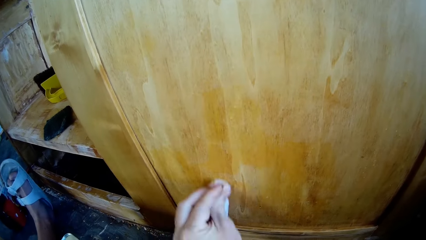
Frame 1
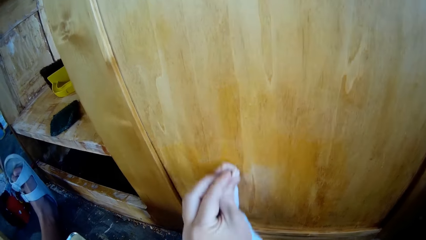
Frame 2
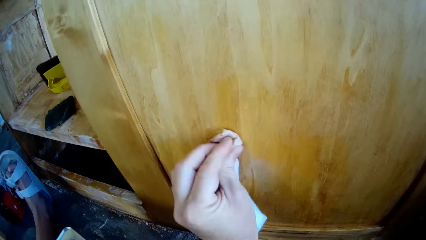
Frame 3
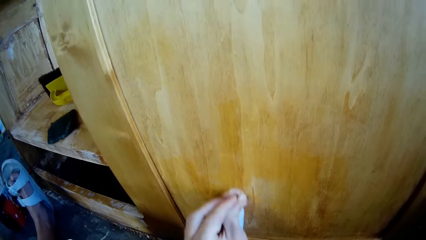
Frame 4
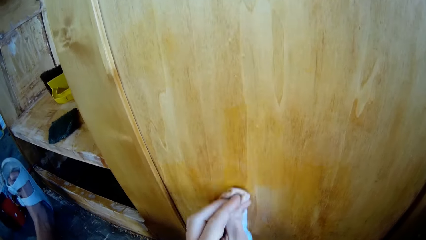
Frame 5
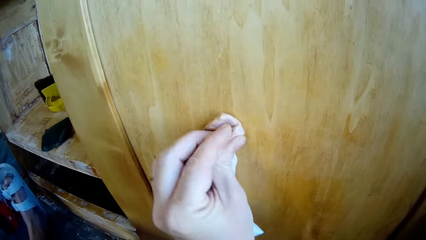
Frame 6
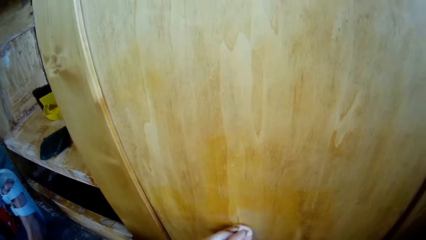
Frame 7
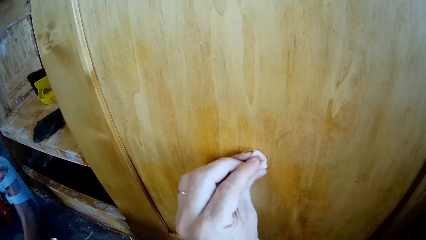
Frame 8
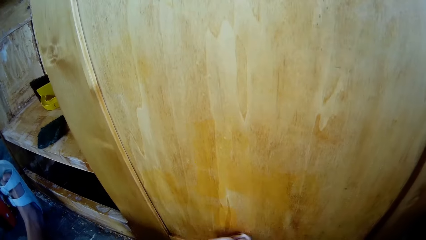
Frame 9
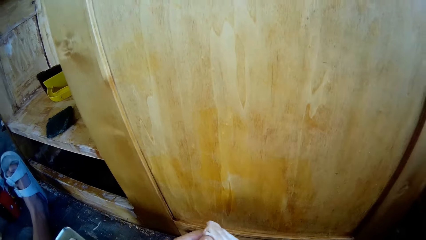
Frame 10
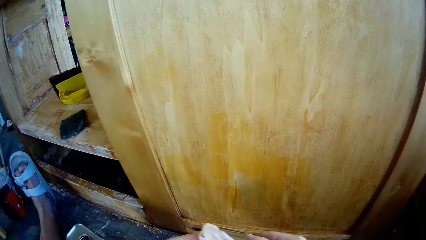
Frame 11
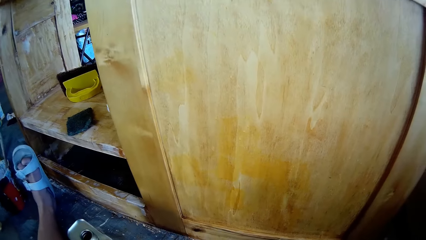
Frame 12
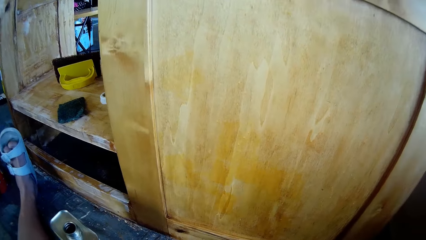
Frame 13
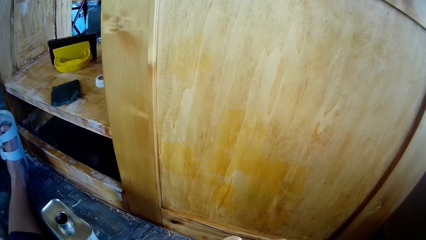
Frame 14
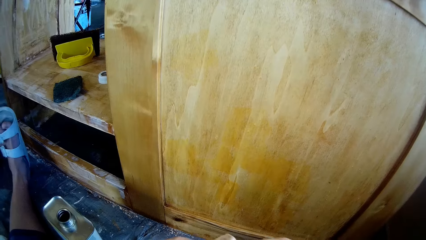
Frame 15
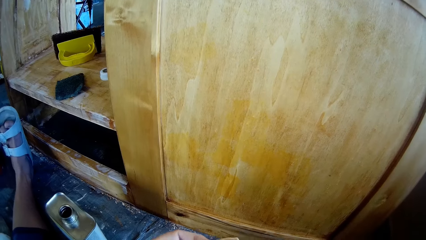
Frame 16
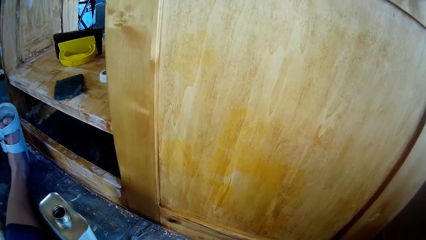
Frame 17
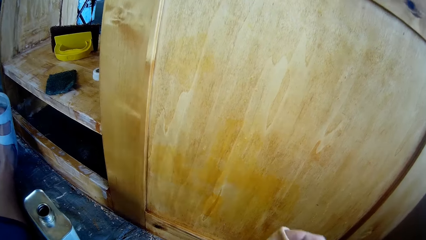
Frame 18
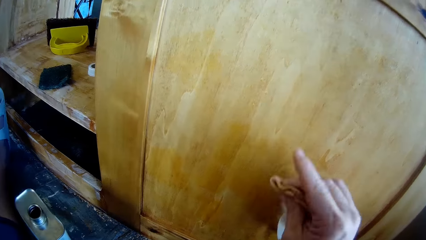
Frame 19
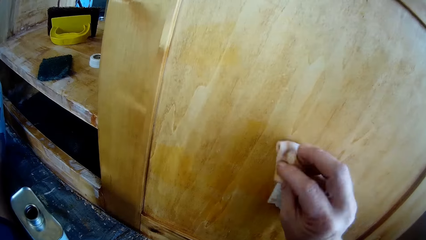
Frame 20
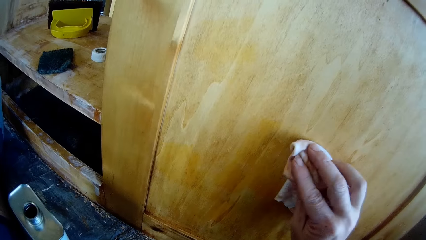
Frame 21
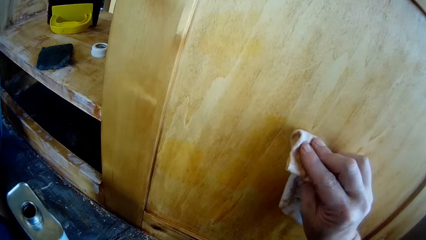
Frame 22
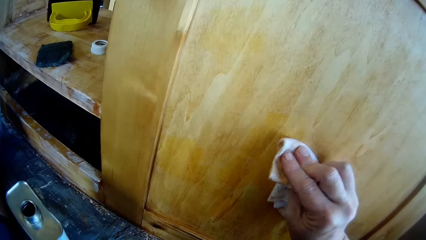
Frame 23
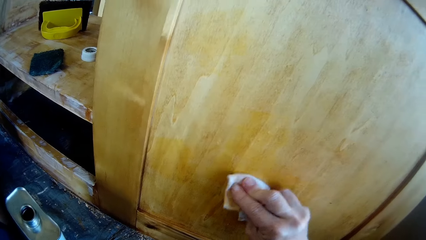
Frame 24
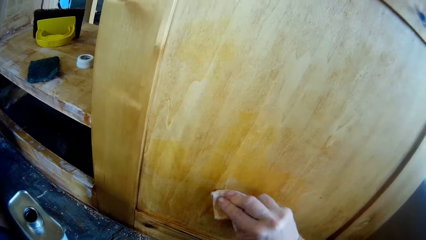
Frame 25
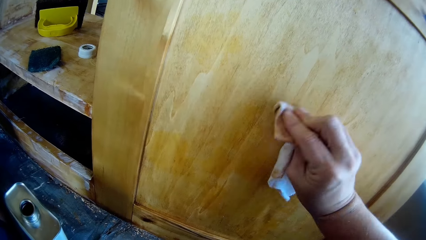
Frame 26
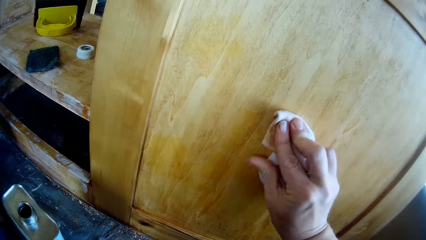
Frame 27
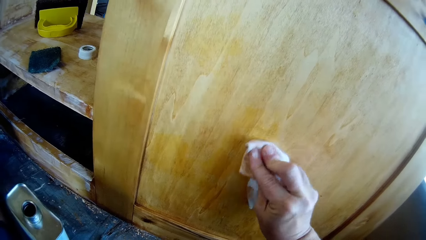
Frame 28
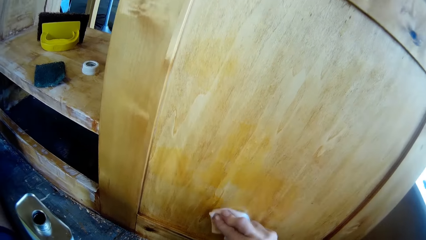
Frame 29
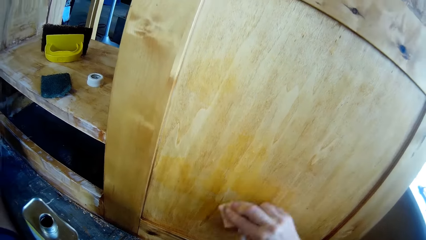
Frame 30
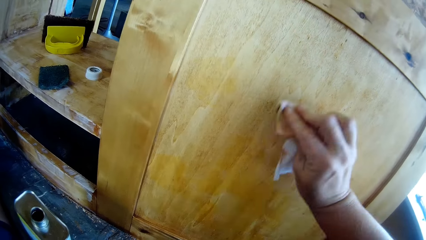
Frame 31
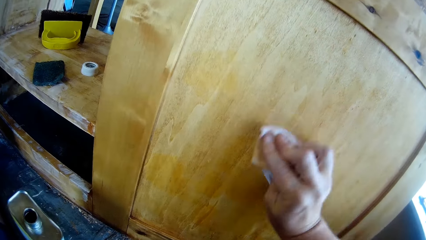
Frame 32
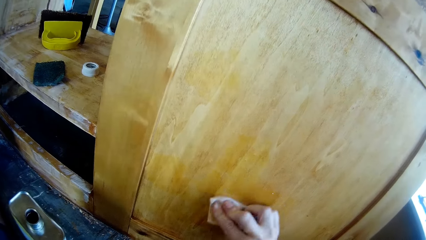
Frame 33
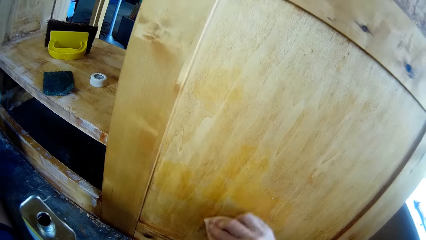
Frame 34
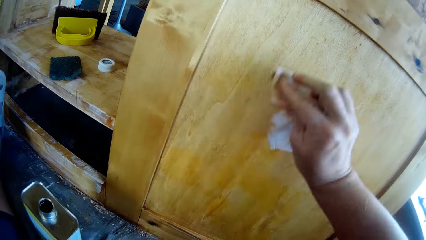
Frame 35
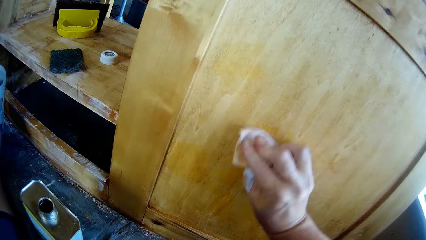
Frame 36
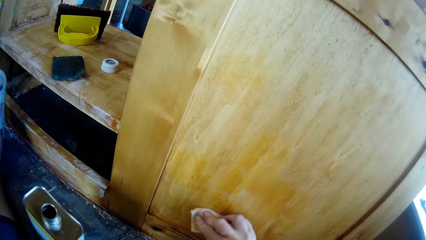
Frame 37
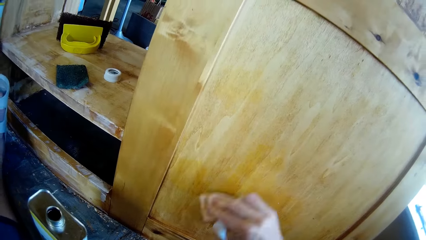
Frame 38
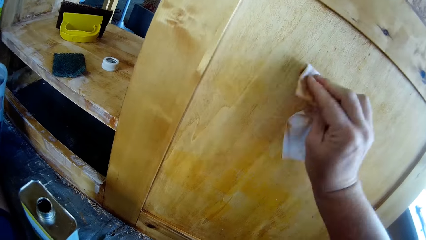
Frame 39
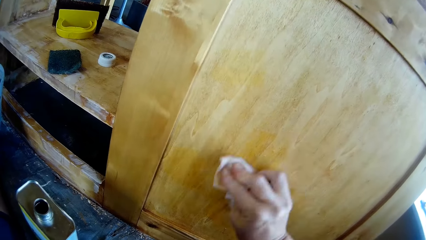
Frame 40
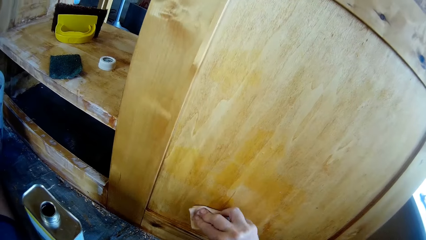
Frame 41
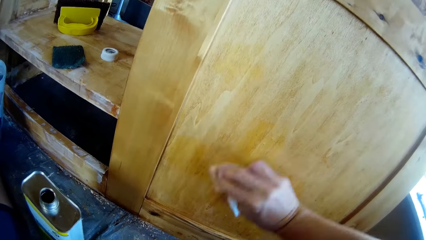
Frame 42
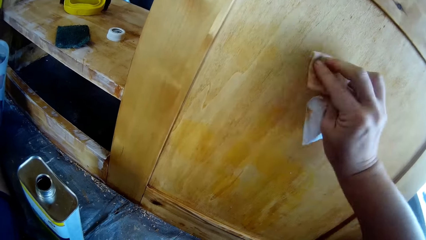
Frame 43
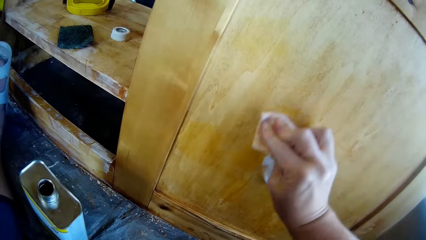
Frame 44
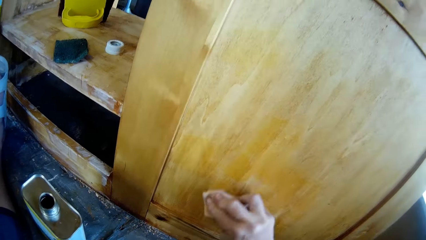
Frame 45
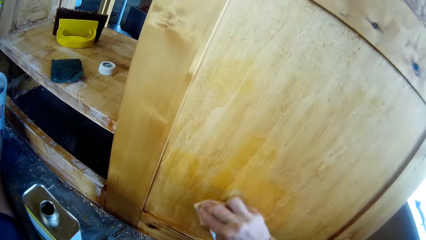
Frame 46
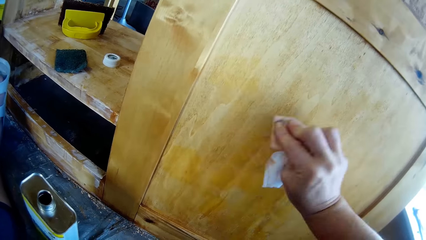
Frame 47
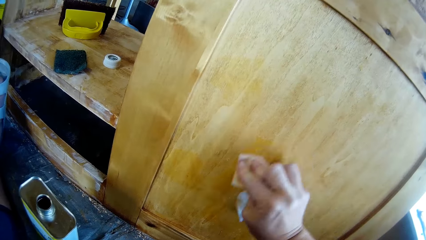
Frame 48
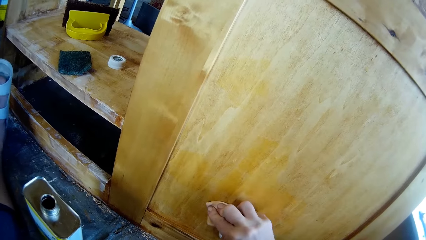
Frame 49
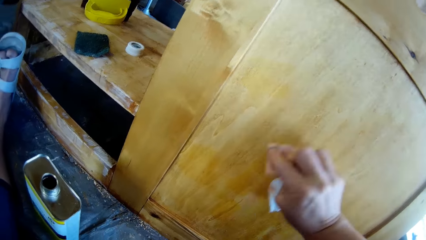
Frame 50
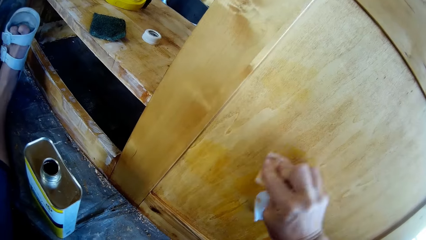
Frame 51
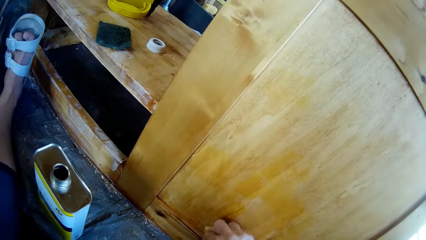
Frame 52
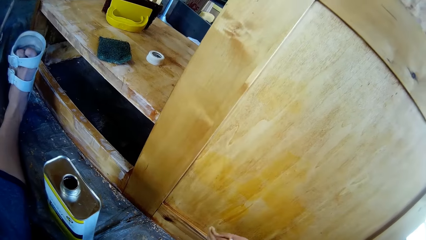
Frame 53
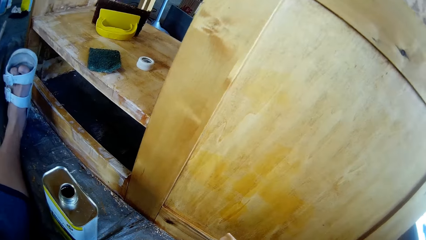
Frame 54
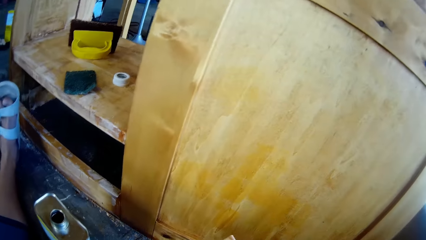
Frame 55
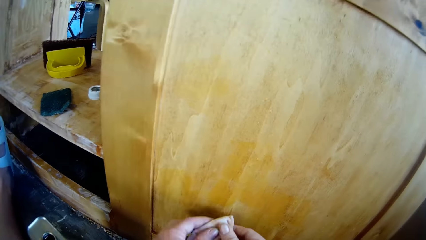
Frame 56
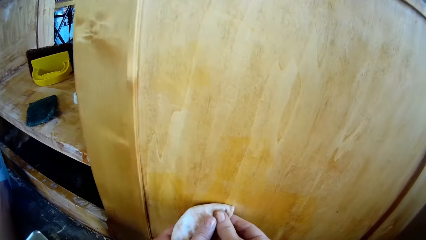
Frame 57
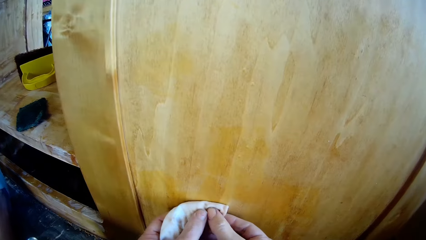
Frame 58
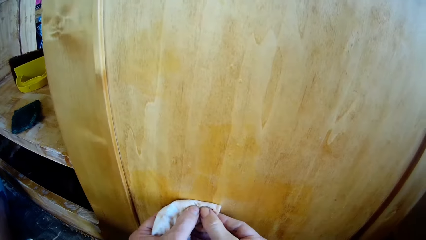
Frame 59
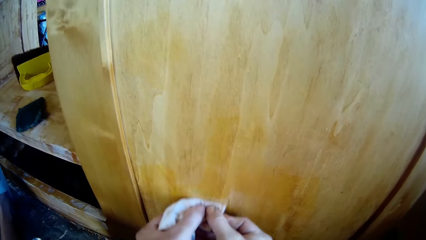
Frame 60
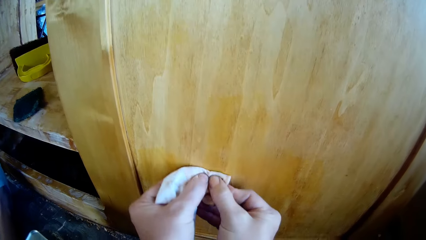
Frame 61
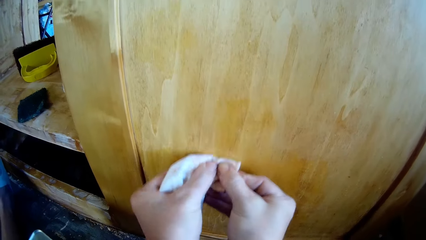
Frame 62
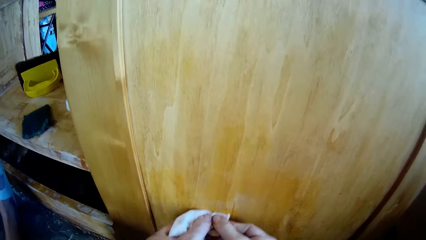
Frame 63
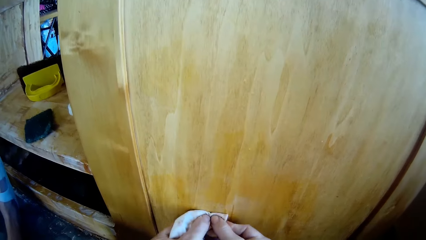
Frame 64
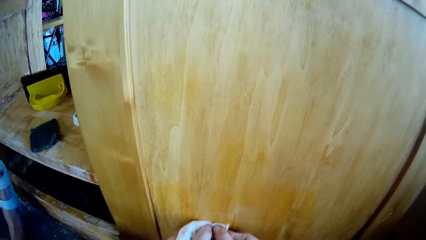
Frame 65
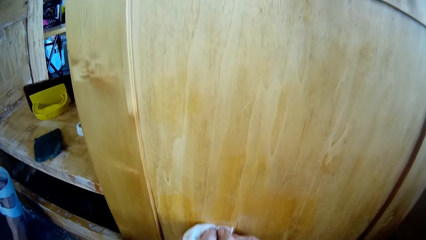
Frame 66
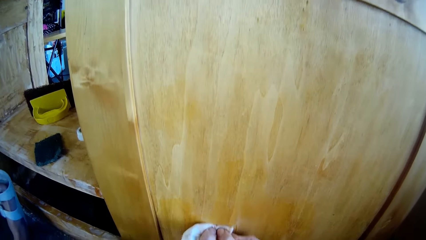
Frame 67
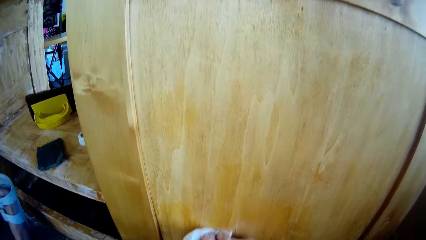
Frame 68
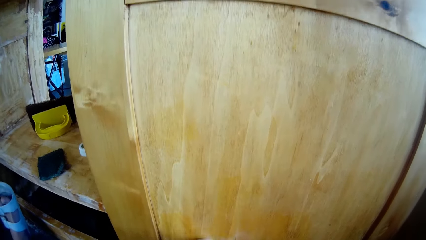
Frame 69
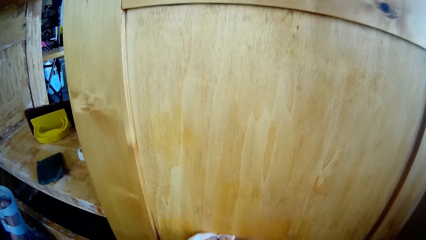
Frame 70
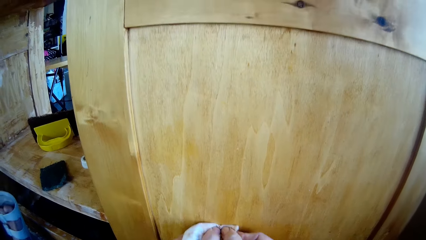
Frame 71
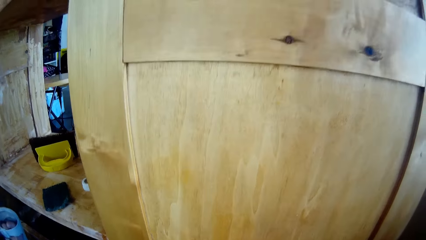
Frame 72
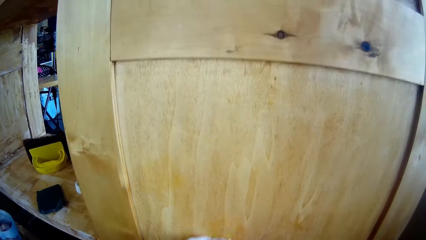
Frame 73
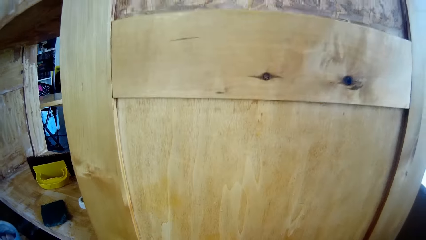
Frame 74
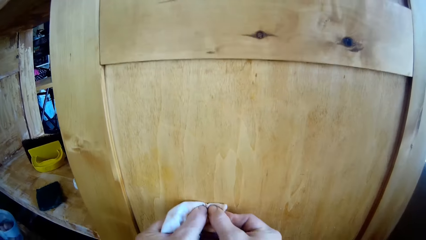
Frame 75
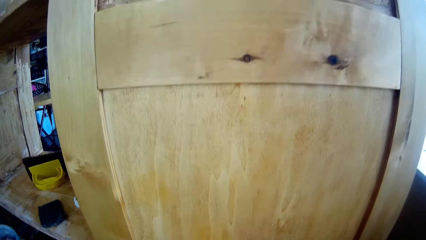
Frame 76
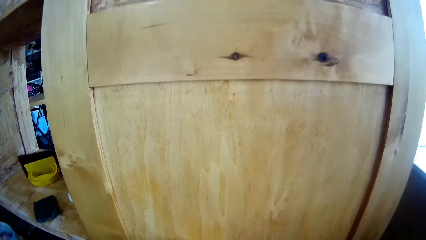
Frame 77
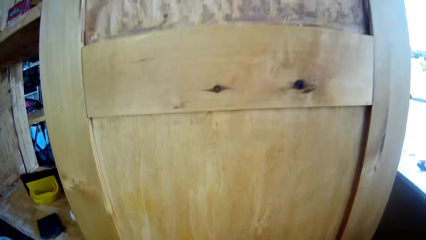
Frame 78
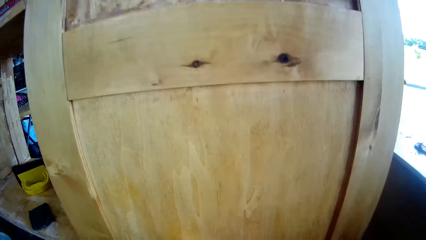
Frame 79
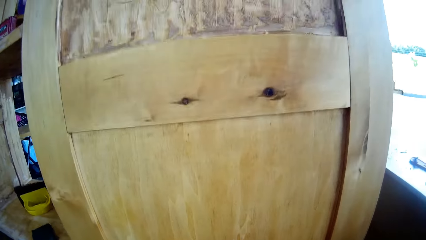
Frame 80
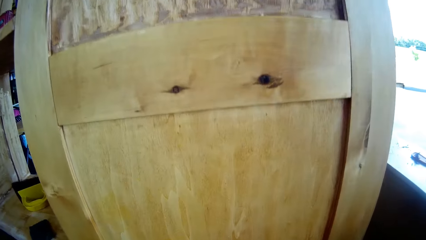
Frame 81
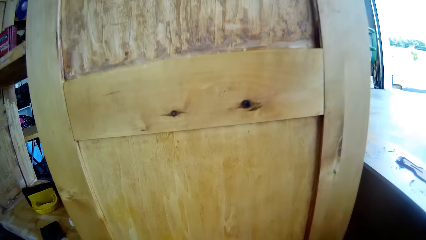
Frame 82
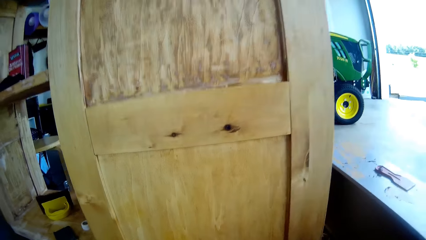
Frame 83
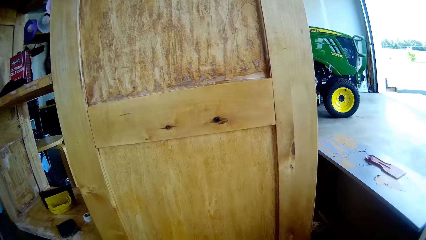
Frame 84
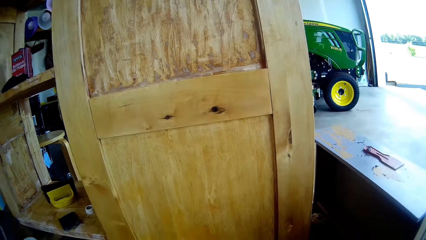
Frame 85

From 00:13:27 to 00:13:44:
The camera wearer holds the cloth. They wipe the wooden structure with the cloth. They hold the cloth. They wipe the wooden structure with the cloth.
